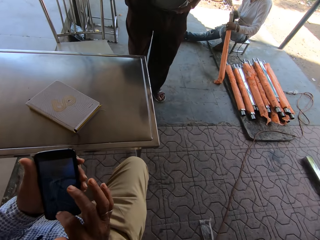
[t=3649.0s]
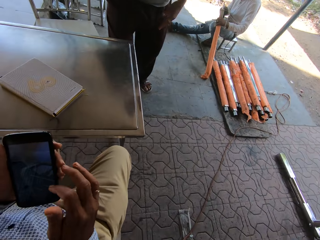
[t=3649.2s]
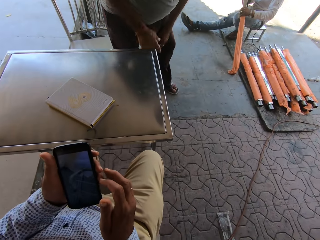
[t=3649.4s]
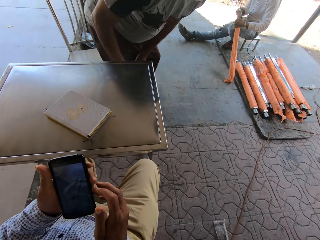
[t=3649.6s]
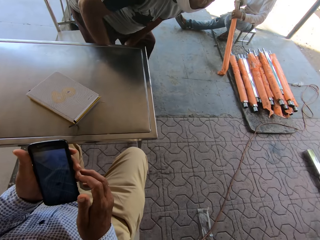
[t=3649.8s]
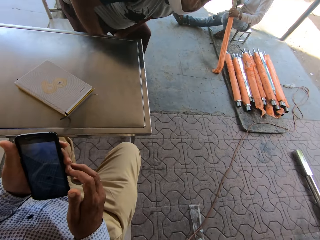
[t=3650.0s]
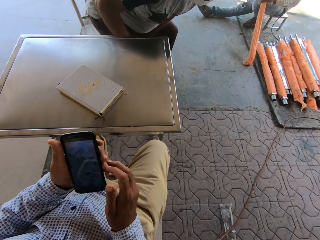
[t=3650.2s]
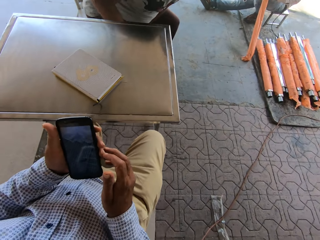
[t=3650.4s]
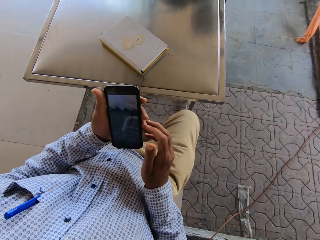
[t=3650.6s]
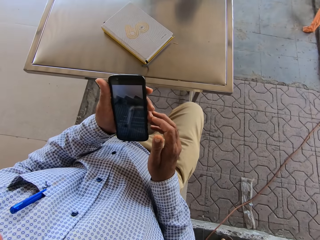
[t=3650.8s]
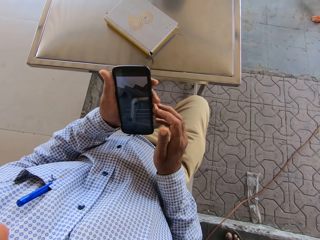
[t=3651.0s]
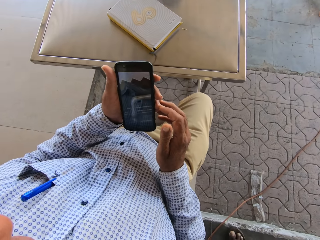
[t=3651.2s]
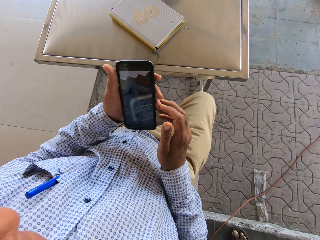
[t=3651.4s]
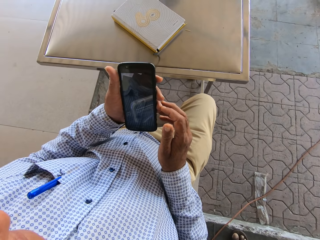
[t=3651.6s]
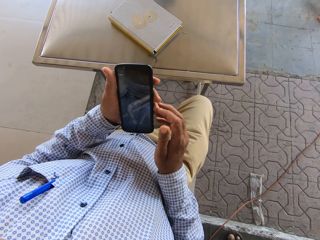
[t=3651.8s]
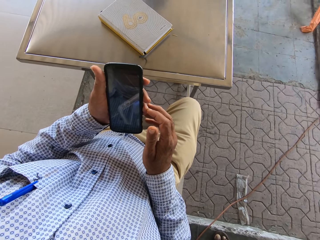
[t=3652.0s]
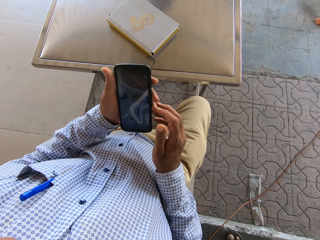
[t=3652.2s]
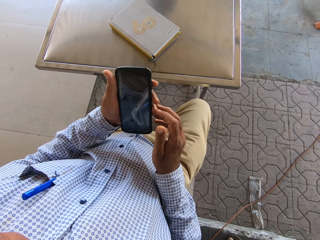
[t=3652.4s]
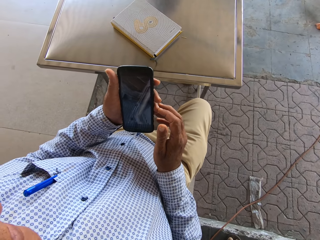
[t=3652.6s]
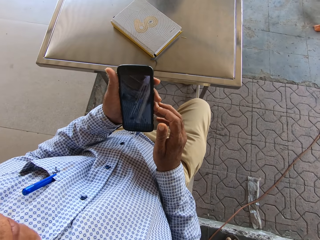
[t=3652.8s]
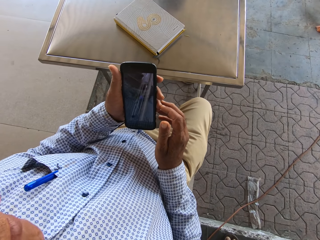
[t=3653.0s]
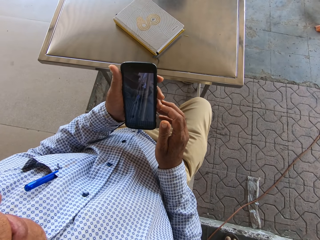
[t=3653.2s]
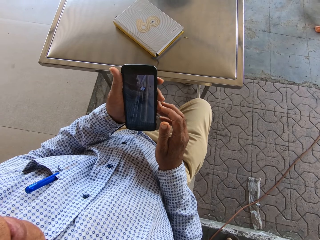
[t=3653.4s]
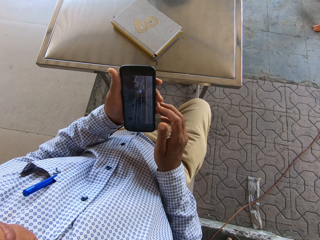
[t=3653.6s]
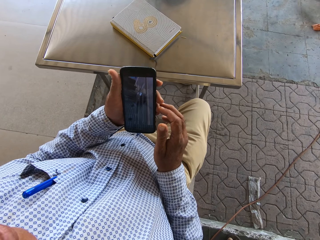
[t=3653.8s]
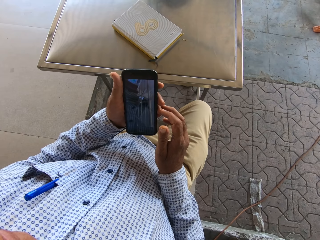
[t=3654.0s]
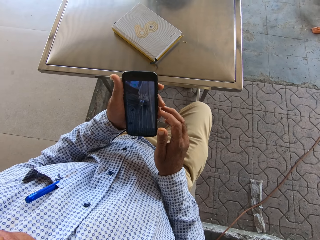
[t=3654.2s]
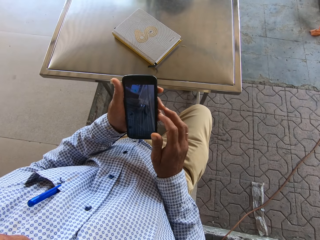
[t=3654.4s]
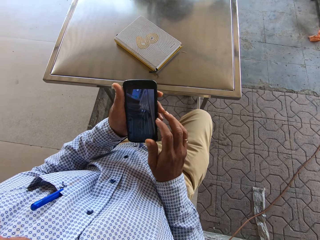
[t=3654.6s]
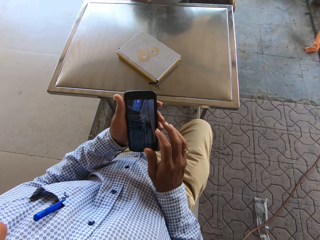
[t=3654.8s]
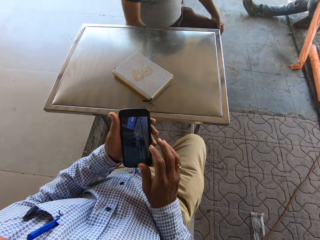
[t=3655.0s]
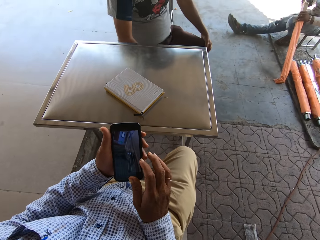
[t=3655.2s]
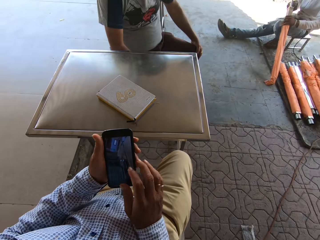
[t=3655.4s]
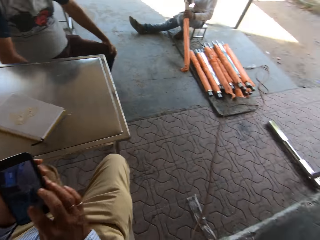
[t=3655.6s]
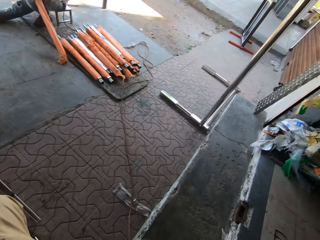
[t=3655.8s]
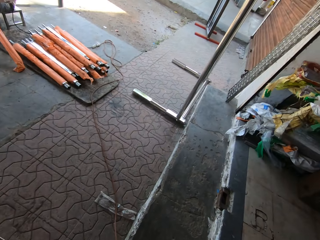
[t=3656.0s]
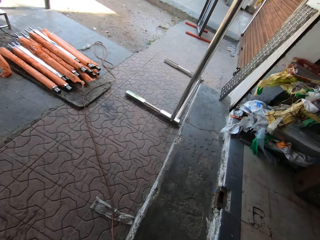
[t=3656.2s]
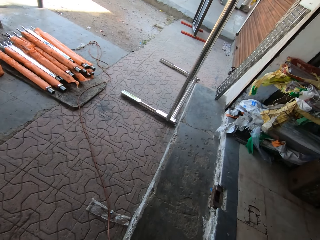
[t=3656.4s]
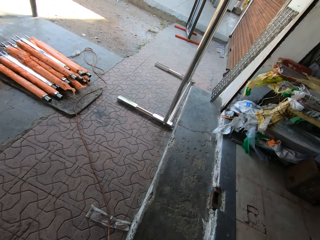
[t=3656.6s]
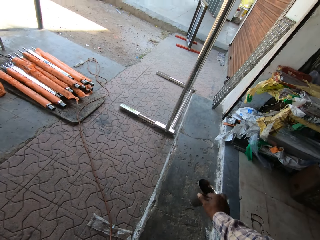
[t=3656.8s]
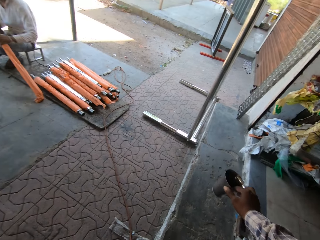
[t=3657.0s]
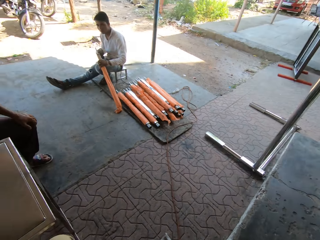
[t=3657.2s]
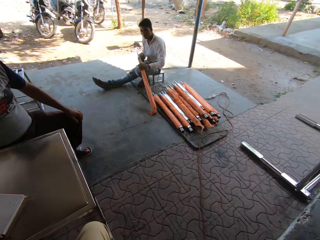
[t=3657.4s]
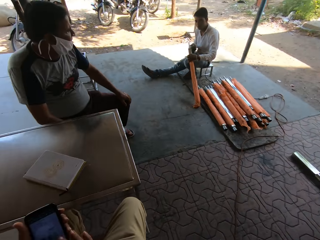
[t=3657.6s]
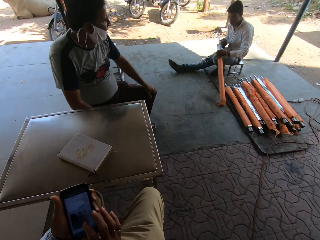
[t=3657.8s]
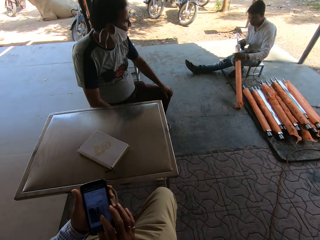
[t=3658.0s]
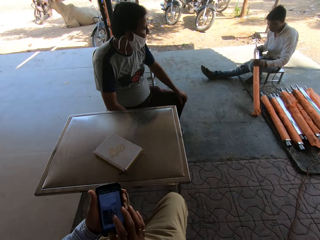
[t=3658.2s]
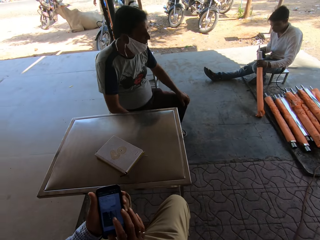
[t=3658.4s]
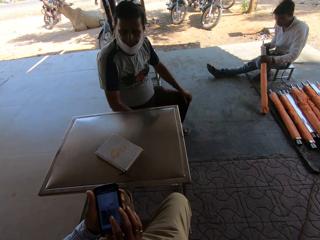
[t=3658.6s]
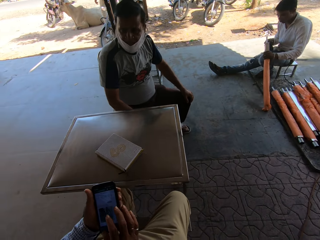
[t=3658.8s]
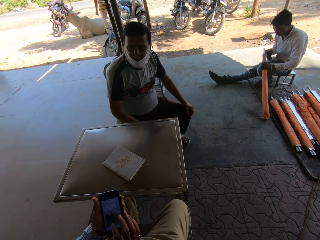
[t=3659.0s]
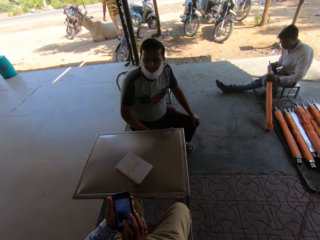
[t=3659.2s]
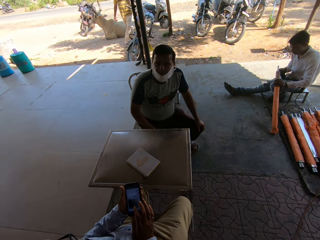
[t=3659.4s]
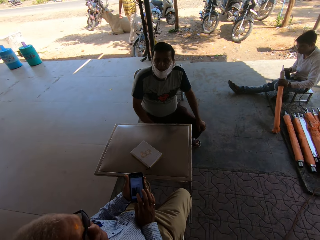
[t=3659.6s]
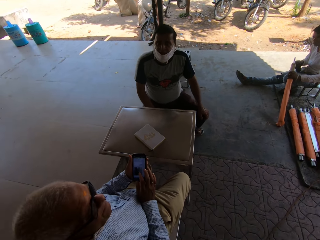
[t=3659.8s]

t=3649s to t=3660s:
The camera wearer looks at the floor.

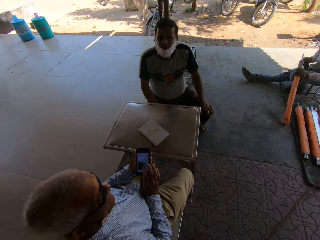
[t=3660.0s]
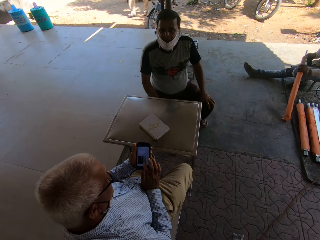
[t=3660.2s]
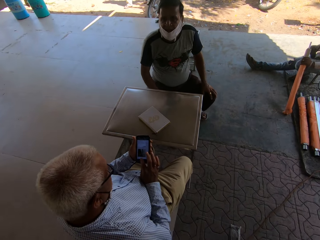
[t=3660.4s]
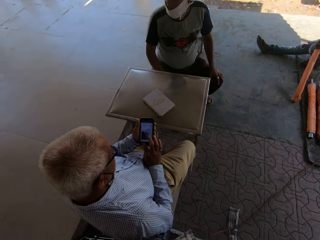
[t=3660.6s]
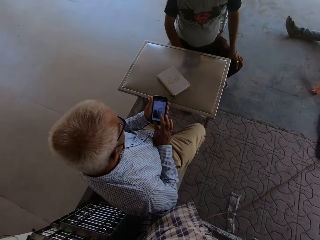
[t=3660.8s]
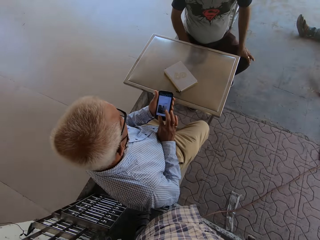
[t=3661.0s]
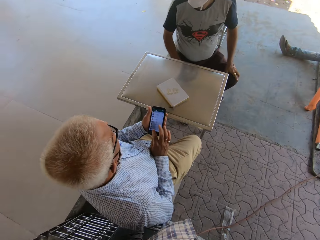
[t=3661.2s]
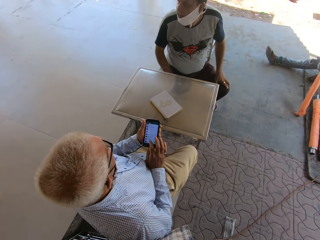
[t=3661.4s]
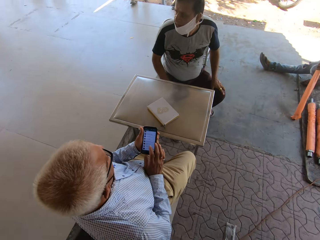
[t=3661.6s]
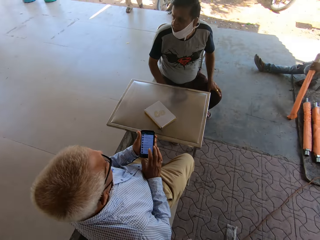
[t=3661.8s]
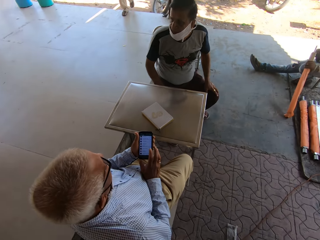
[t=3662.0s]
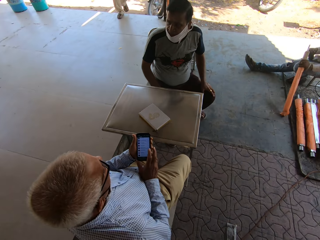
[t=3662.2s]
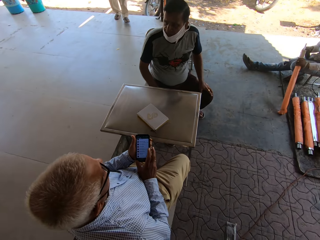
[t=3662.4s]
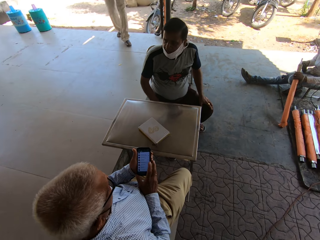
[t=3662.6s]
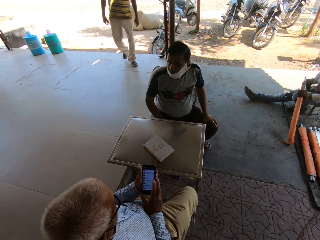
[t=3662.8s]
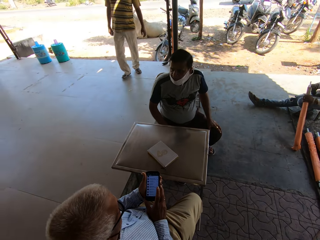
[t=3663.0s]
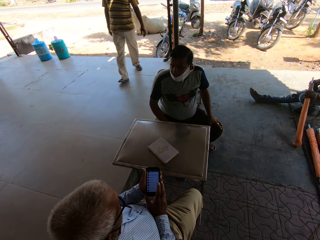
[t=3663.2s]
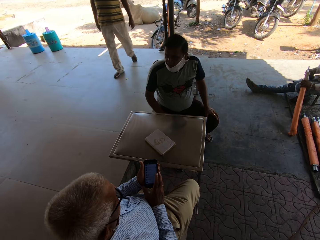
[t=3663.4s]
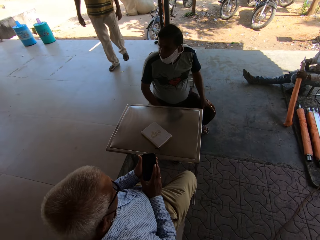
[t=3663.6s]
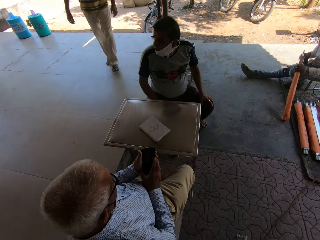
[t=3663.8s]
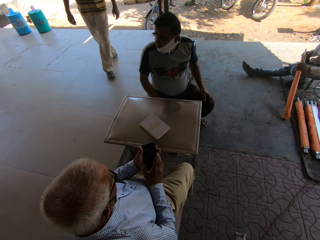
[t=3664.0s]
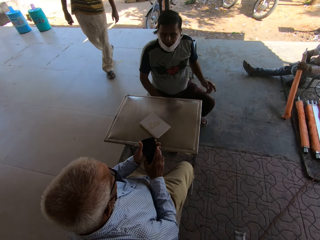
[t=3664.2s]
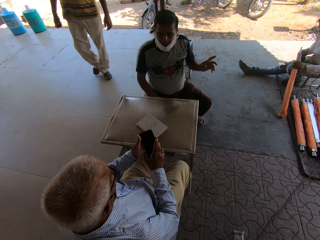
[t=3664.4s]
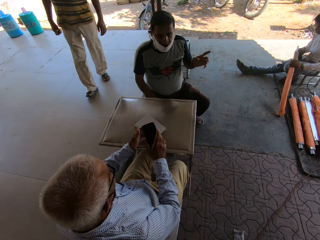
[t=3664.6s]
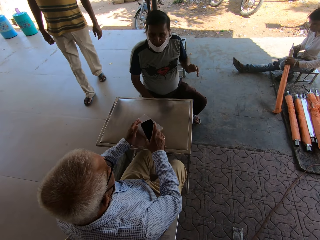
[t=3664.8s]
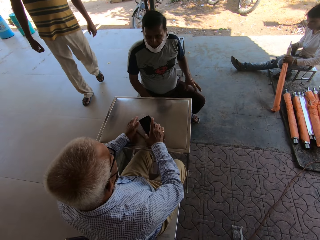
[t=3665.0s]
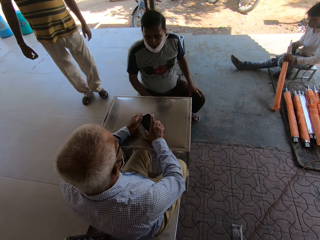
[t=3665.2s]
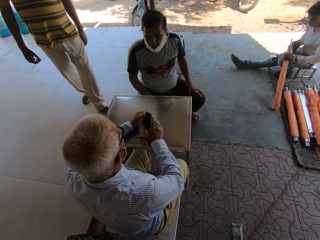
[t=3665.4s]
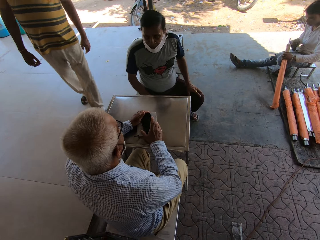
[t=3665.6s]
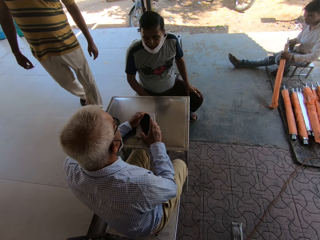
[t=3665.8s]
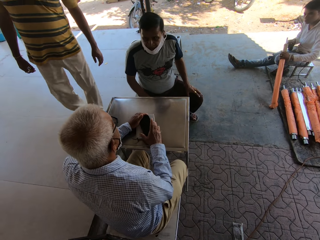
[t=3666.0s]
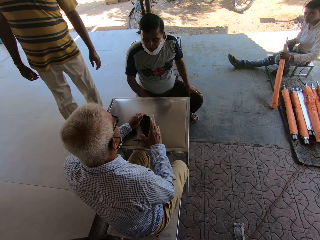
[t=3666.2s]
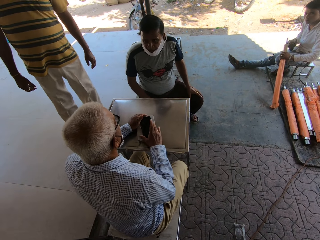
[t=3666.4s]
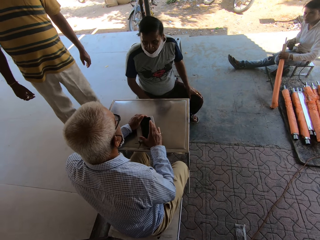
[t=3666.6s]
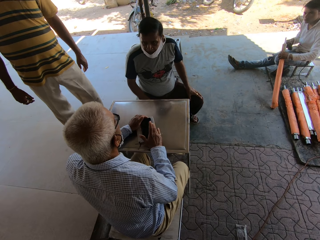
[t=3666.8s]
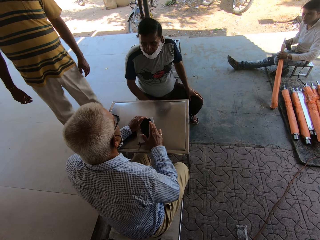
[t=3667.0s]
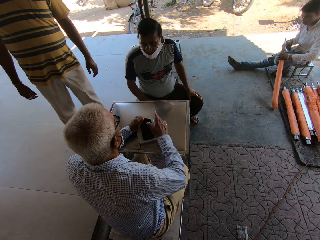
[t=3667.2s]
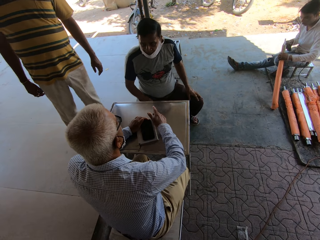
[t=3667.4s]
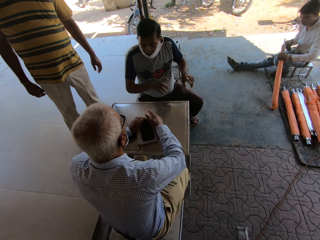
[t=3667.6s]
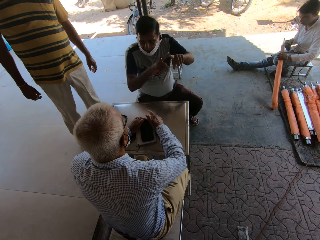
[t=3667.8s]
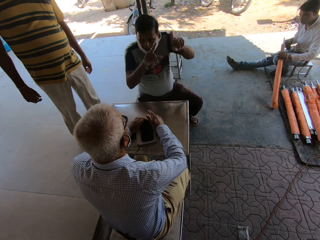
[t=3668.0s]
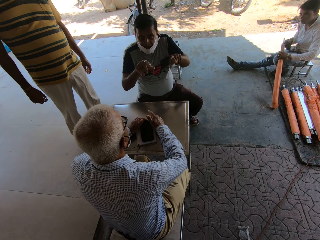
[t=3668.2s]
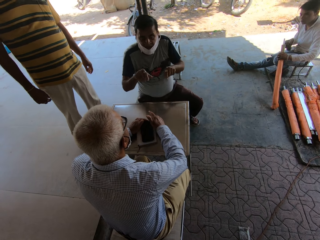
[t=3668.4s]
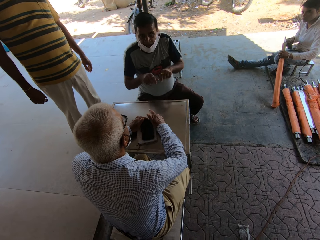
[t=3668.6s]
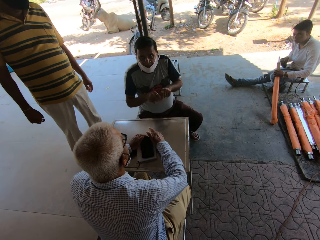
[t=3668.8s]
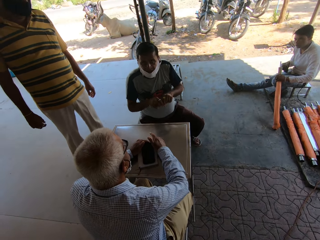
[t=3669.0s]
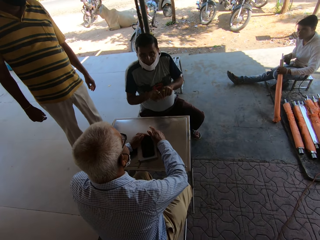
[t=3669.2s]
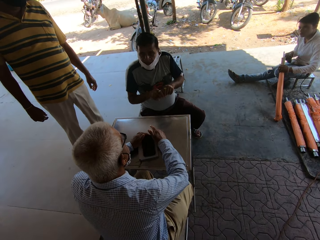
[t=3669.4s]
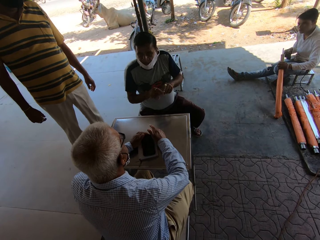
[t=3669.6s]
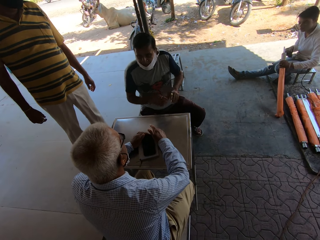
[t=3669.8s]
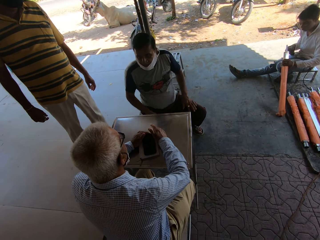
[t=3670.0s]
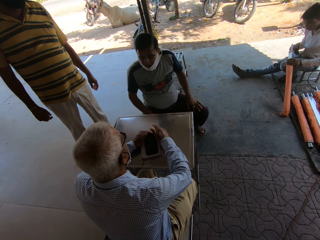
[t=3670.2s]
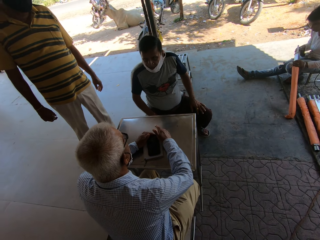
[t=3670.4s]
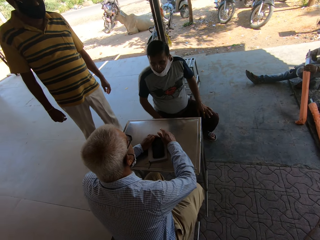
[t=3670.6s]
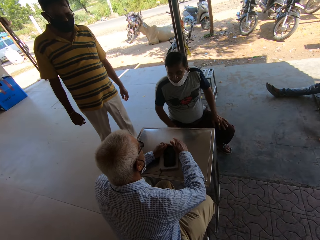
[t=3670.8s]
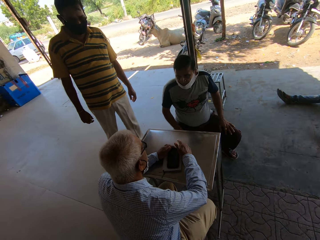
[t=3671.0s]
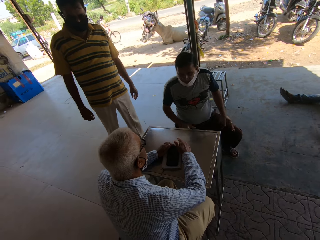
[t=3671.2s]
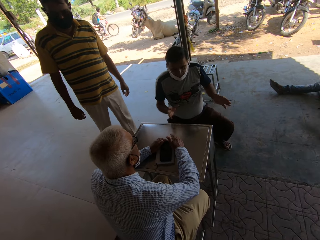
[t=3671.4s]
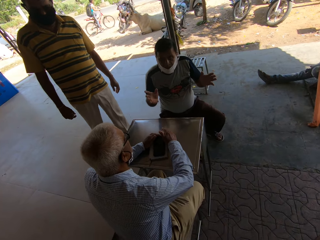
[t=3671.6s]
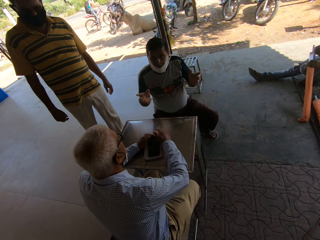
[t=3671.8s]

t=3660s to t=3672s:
The camera wearer looks at a man and another man. A man interacts with another man. The first man drops the phone on the table with his hands. The first man interacts with the other man and a third man.
